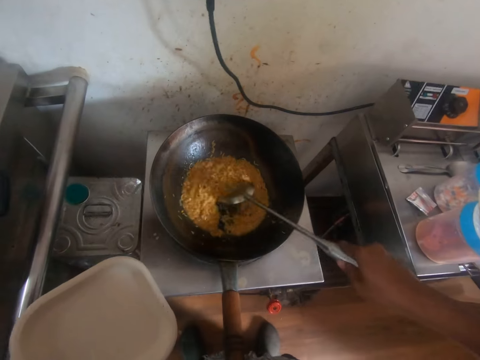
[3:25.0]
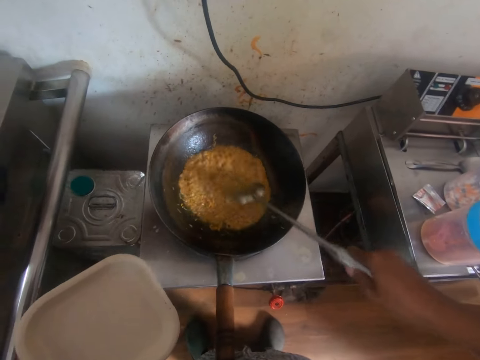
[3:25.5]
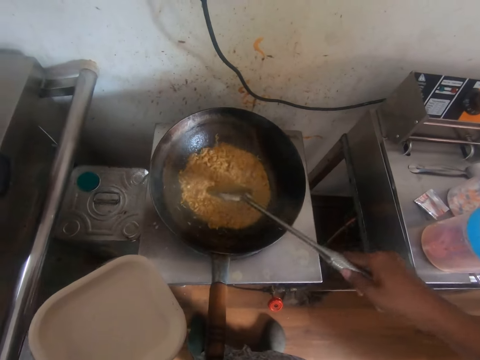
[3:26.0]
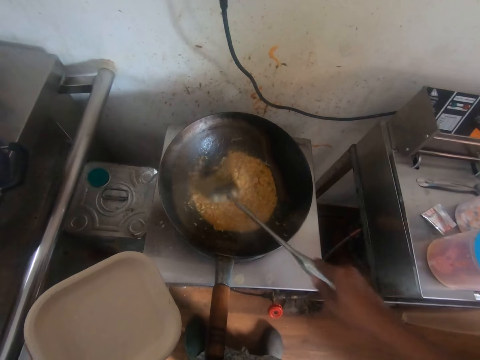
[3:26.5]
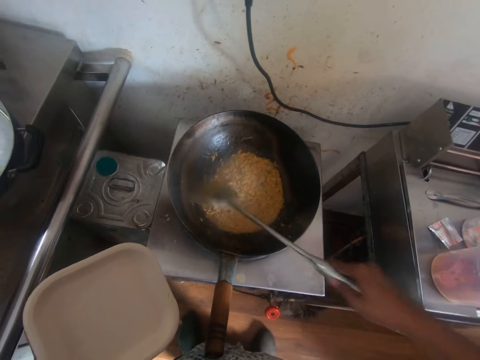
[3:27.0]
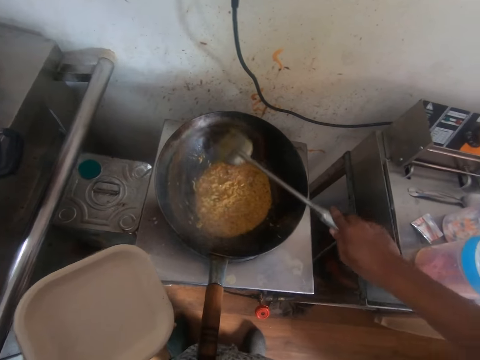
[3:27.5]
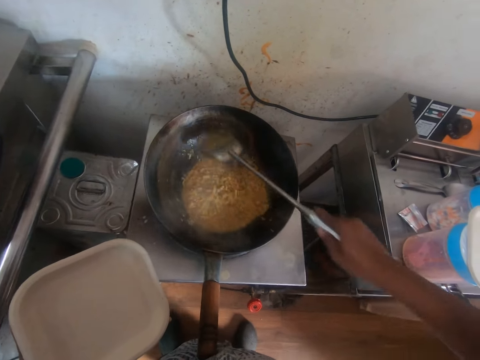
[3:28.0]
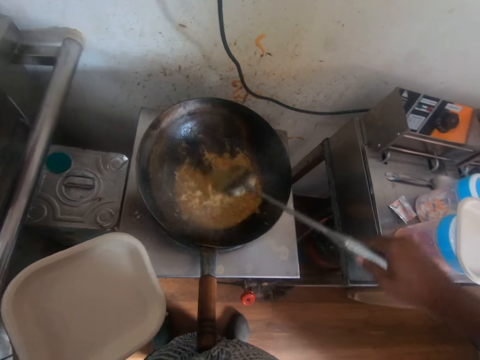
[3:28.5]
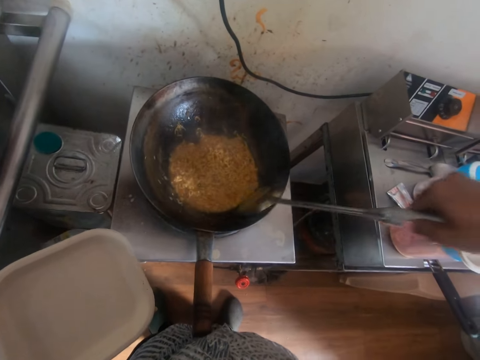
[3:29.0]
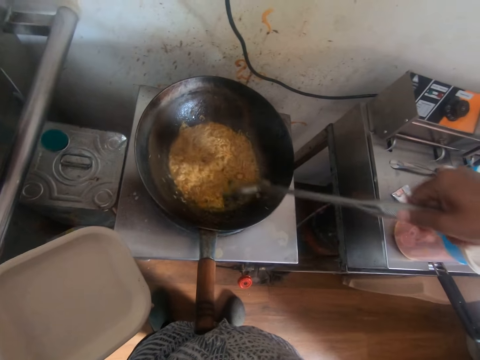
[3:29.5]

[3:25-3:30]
The camera wearer stirs the noodles in the fry pan with the spatula in his right hand.

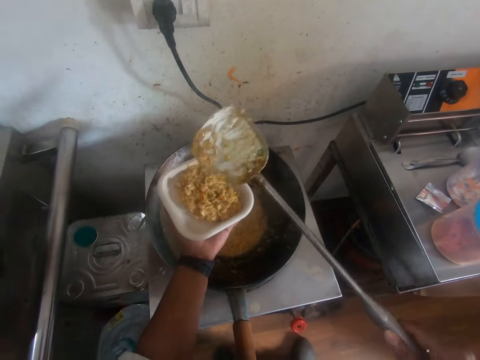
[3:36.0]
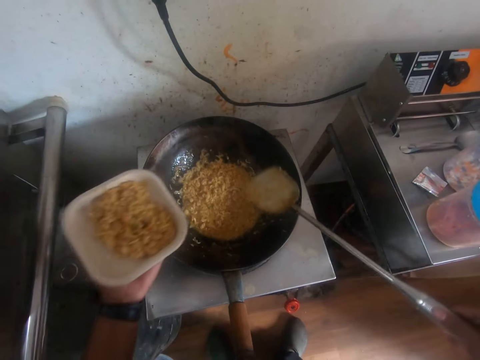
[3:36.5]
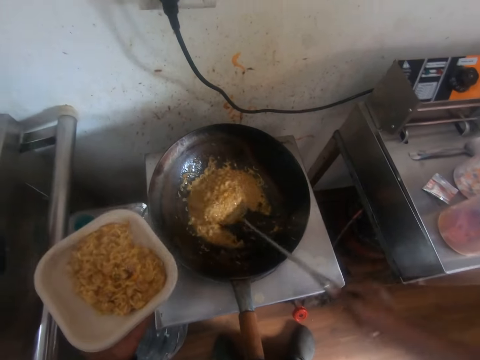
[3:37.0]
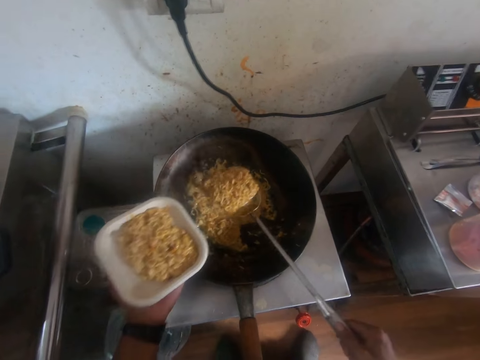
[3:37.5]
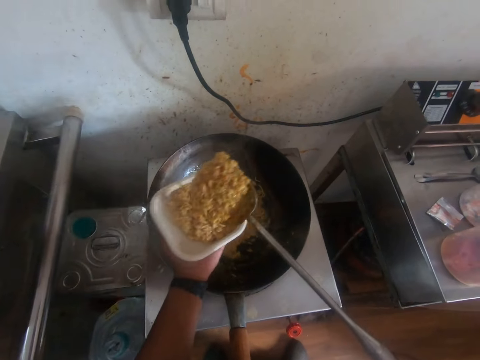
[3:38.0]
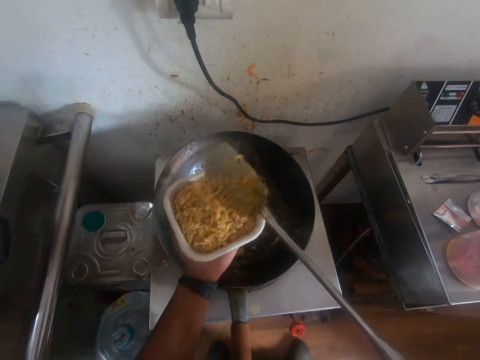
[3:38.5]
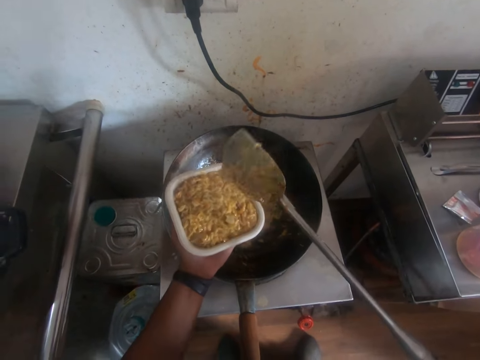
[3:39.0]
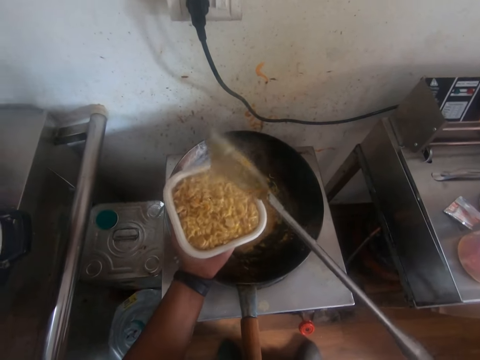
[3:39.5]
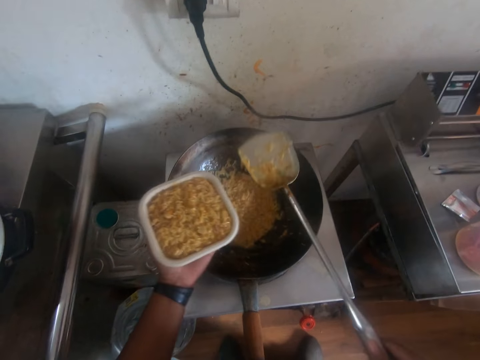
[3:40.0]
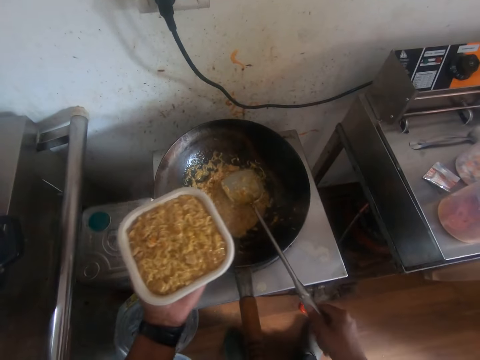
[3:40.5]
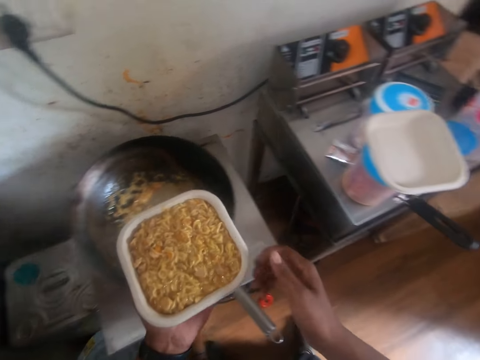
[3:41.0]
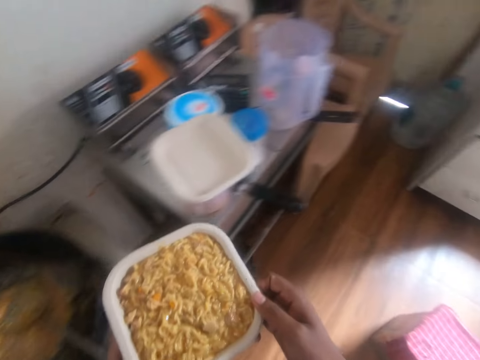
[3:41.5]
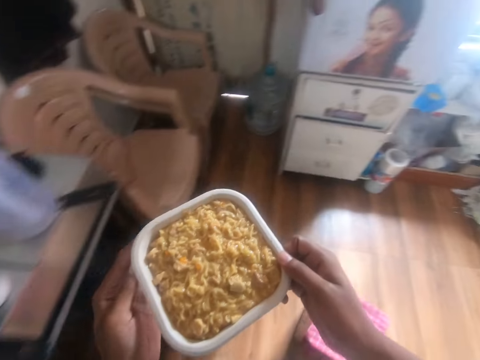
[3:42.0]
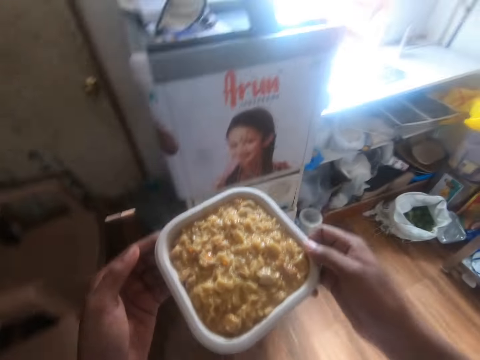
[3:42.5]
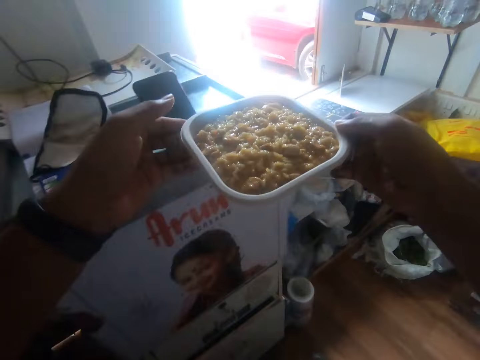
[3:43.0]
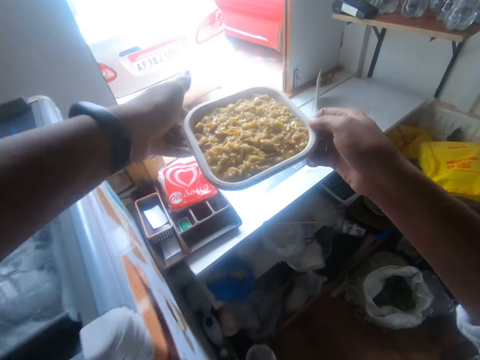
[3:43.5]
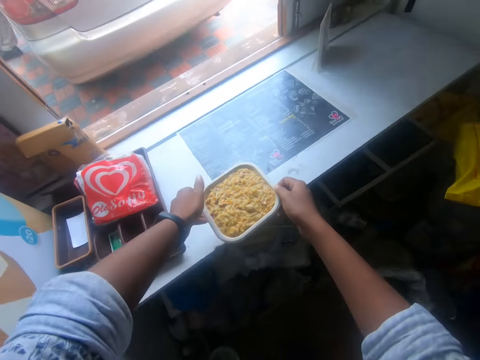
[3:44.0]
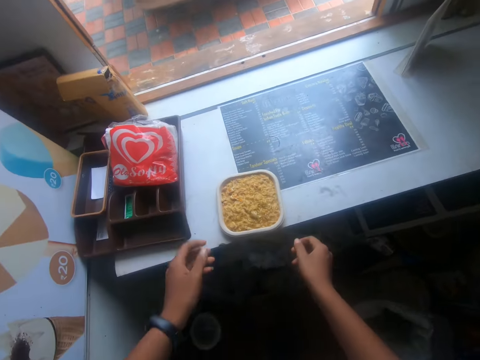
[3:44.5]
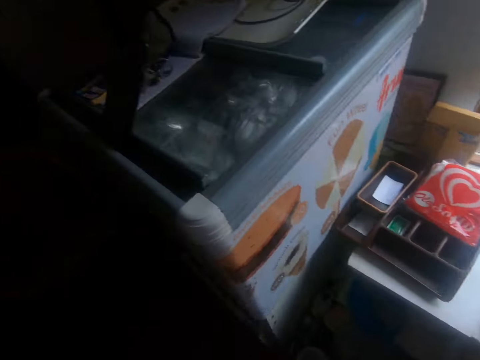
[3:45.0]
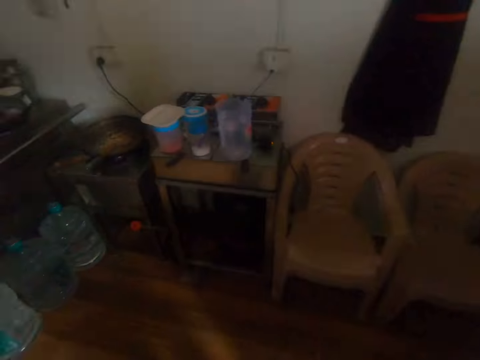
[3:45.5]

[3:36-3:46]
The camera wearer scoops some noodles from the fry pan on the gas stove with the spatula in his right hand. He pours the noodles from the spatula in his right hand into the disposable plate in his left hand. He places the spatula in his right hand into the fry pan on the gas stove. He holds the plate of noodles with both hands. He walks ahead and lifts the plate with both hands. He places the plate of noodles in both hands on the table.

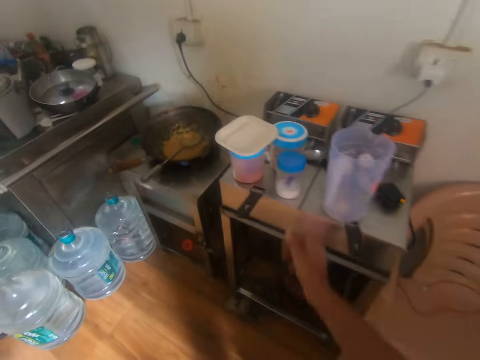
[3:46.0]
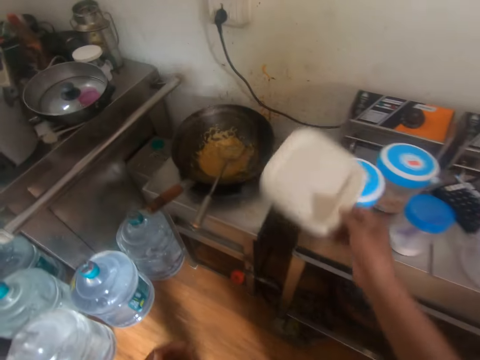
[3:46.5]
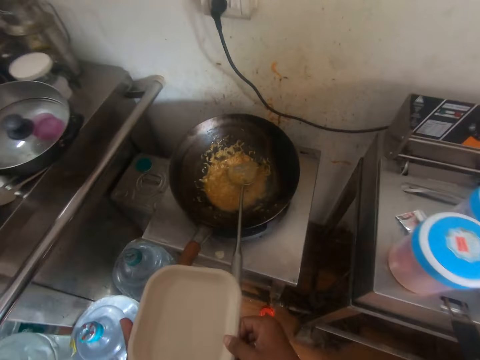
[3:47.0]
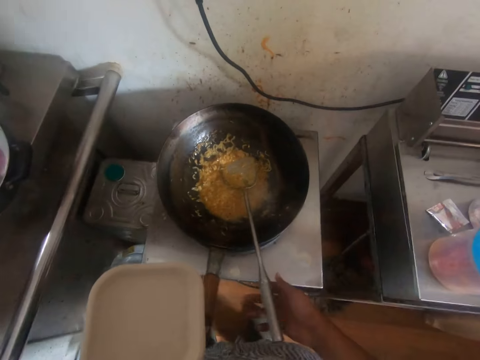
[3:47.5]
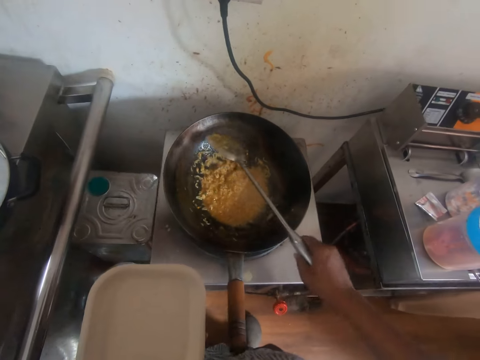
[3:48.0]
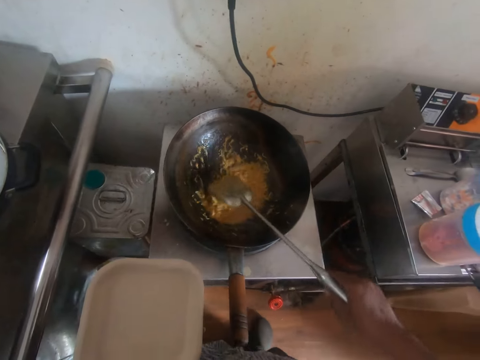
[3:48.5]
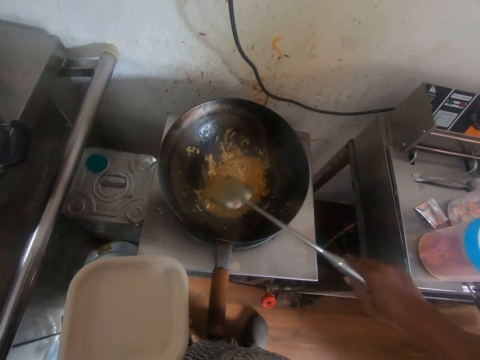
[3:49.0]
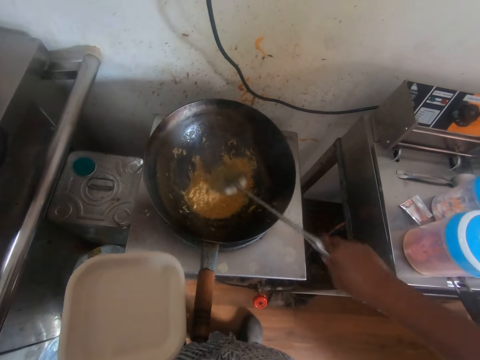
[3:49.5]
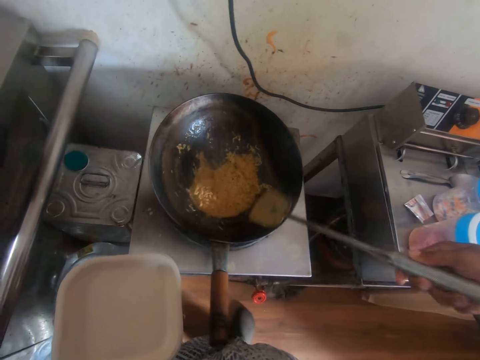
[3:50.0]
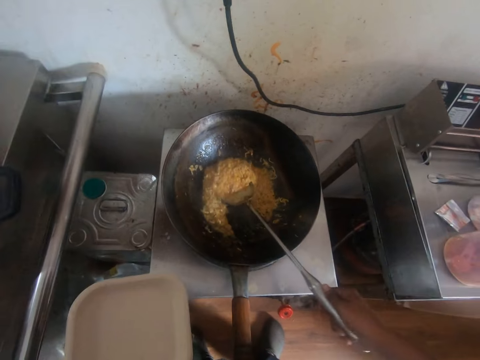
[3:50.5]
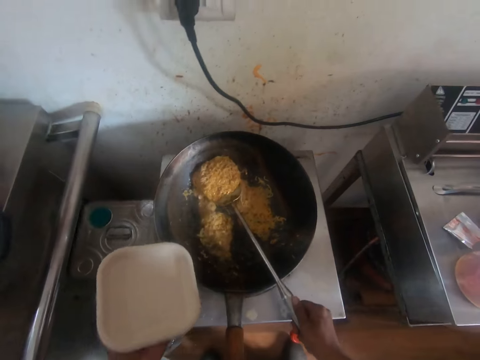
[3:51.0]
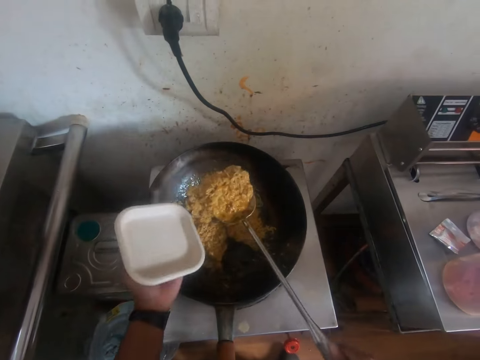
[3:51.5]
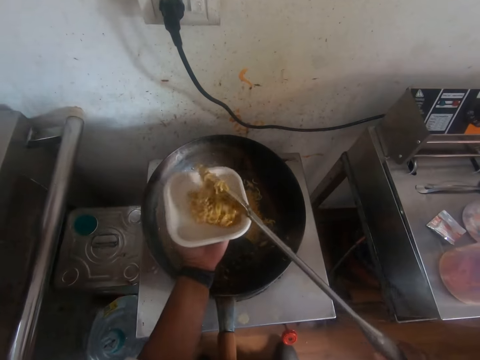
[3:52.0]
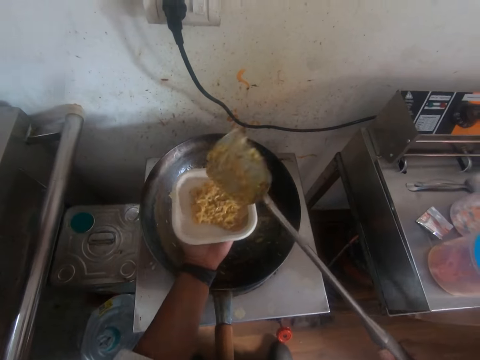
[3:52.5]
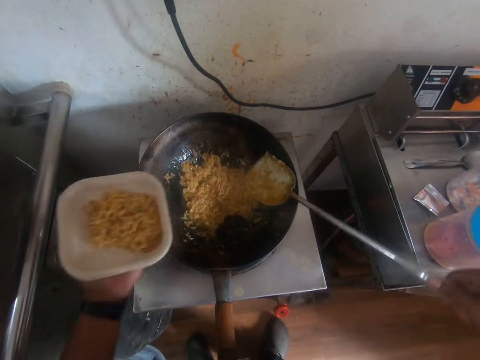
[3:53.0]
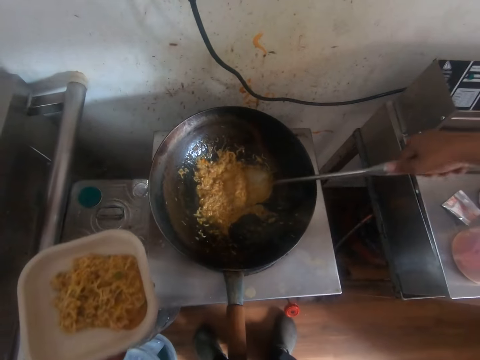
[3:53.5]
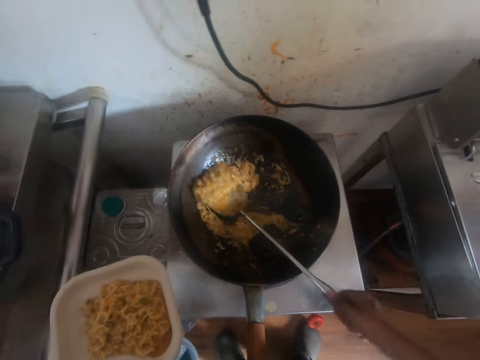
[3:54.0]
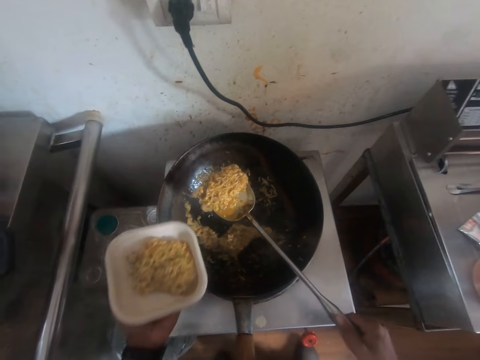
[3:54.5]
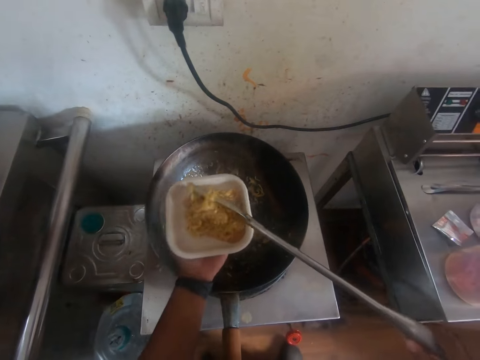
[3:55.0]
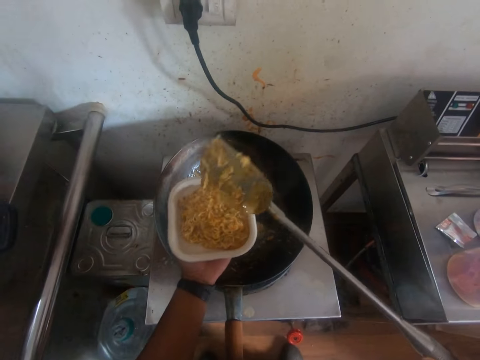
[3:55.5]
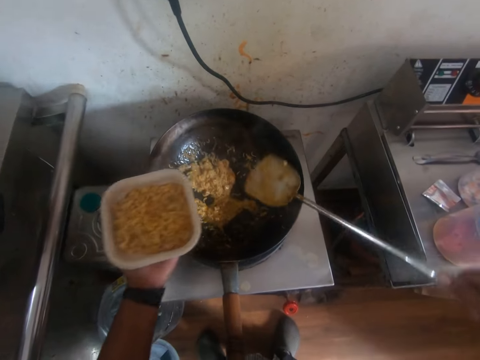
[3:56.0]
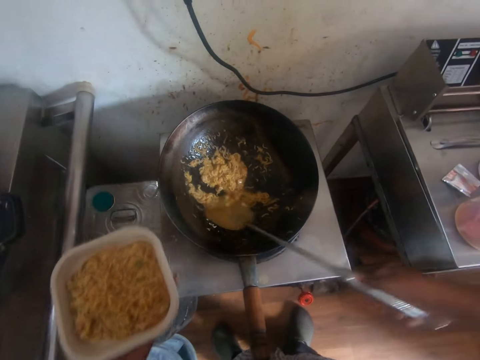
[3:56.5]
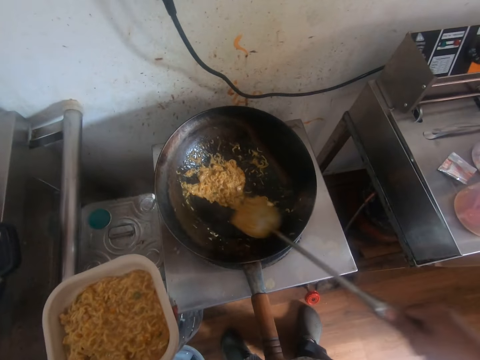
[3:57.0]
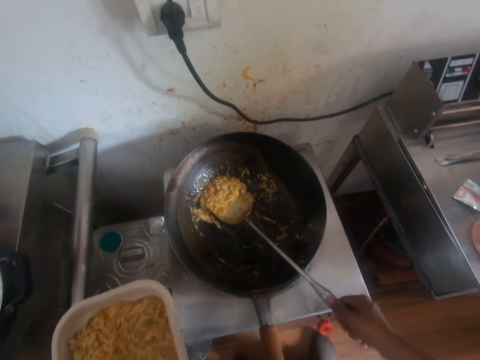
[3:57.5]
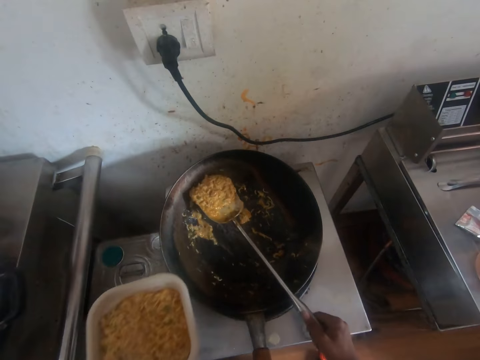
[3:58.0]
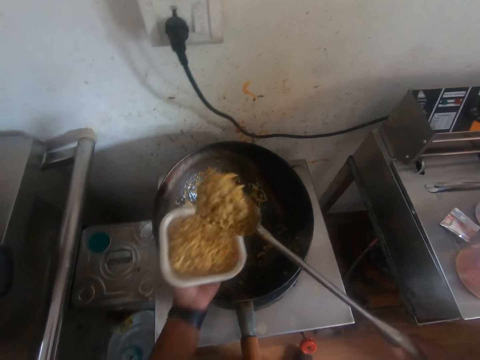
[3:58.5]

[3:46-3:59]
The camera wearer walks ahead. He picks the disposable plate from the container on the tandoor oven with his right hand. He passes the disposable plate from his right hand to his left hand. He picks the spatula or spoon from the fry pan on the gas stove with his right hand. He stirs the noodles in the fry pan with the spatula in his right hand. He scrapes the noodle soup with the spoon. He scoops some noodles from the fry pan on the gas stove with the spatula in his right hand. He pours the noodles from the spatula in his right hand into the disposable plate in his left hand. He scoops some noodles from the fry pan on the gas stove with the spatula in his right hand. He pours the noodles from the spatula in his right hand into the disposable plate in his left hand. He scoops some noodles from the fry pan on the gas stove with the spatula in his right hand.
